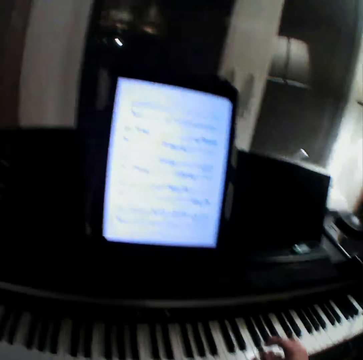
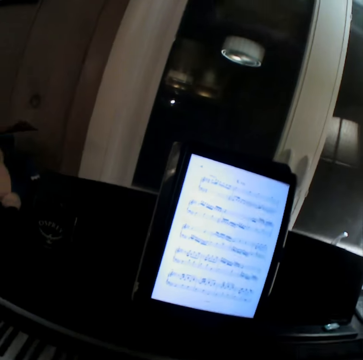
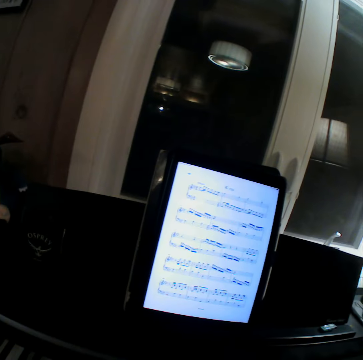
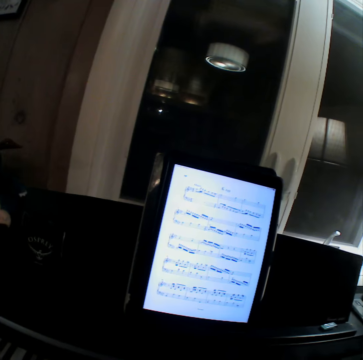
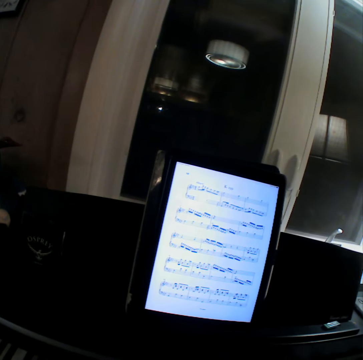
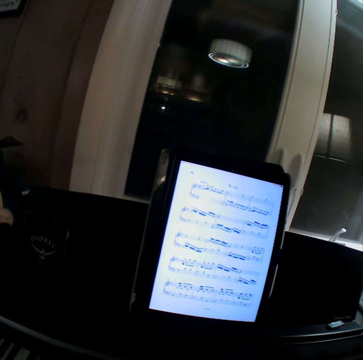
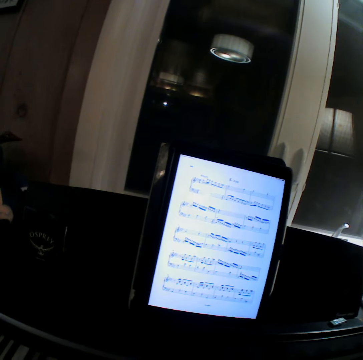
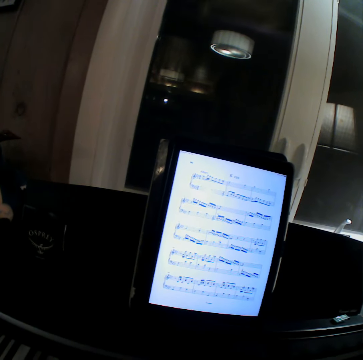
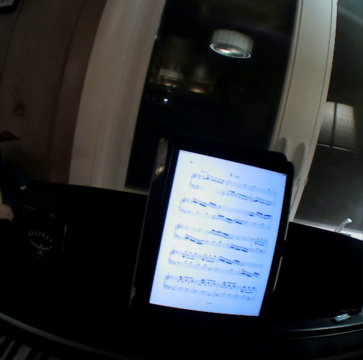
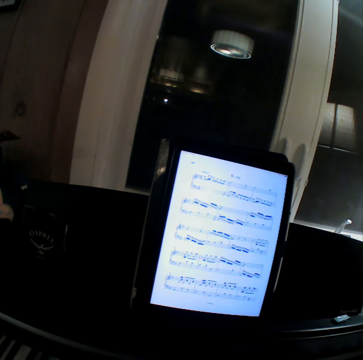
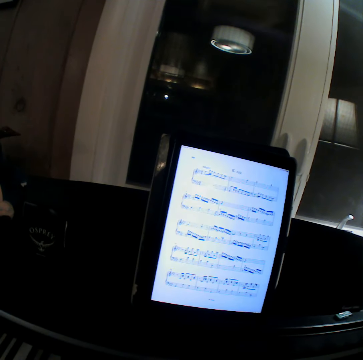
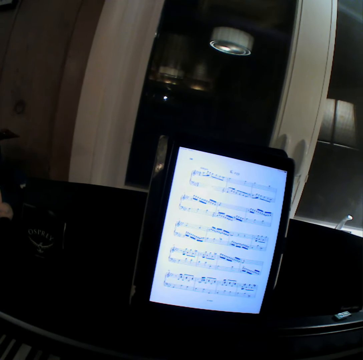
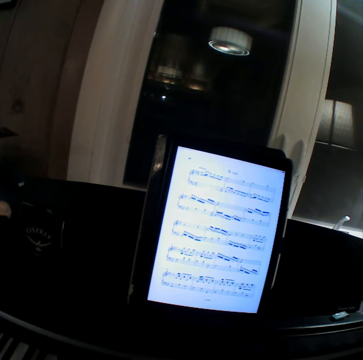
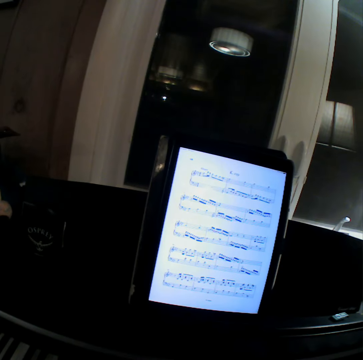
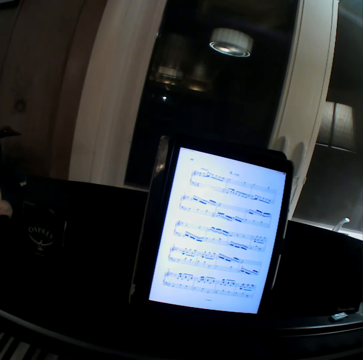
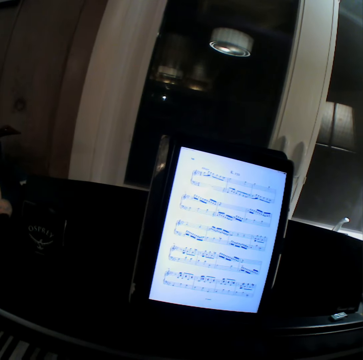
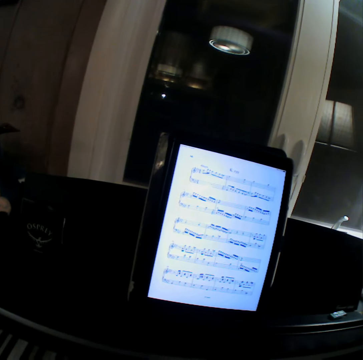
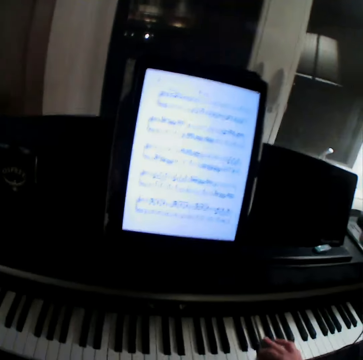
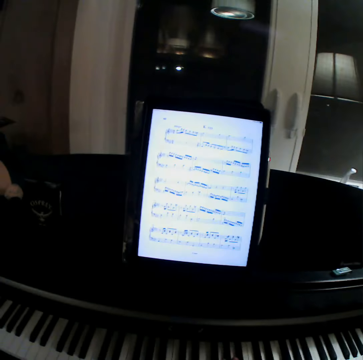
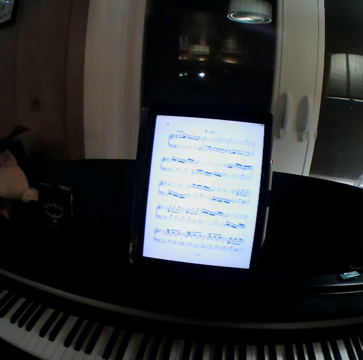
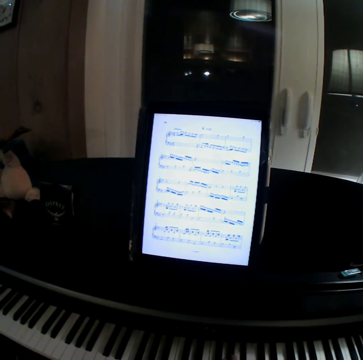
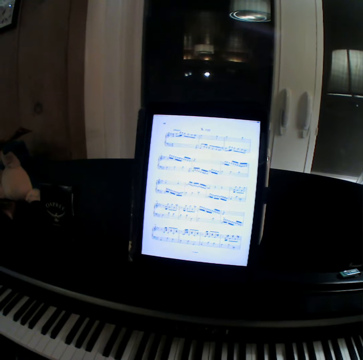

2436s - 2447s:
The camera wearer plays a guitar. They play the piano.

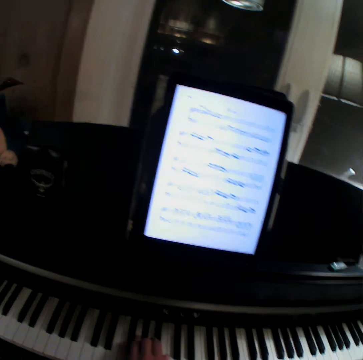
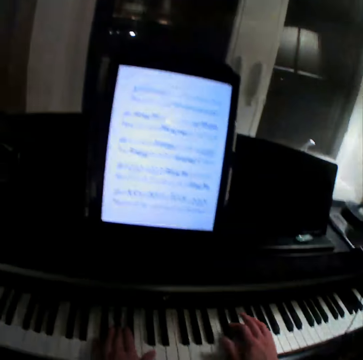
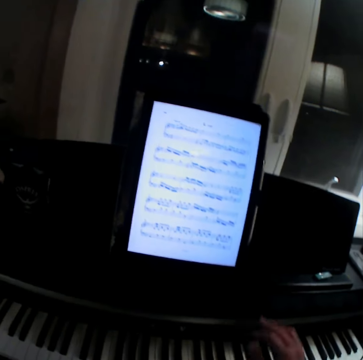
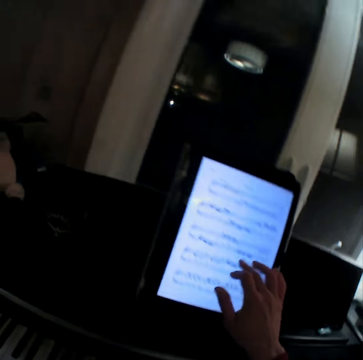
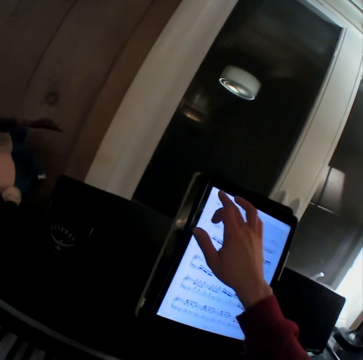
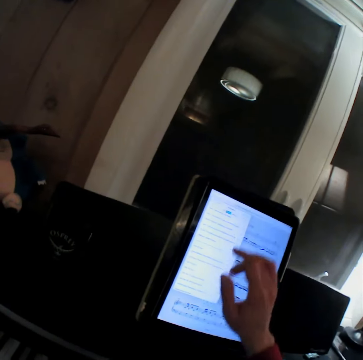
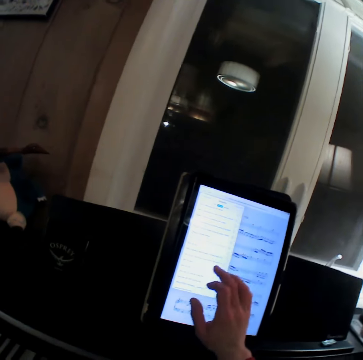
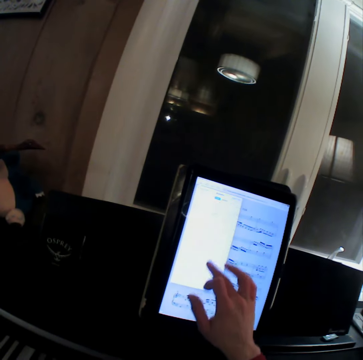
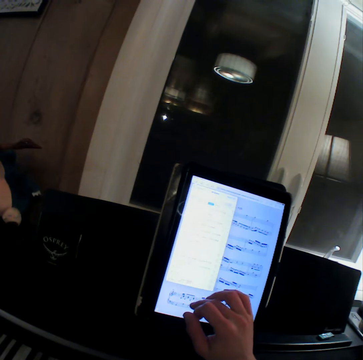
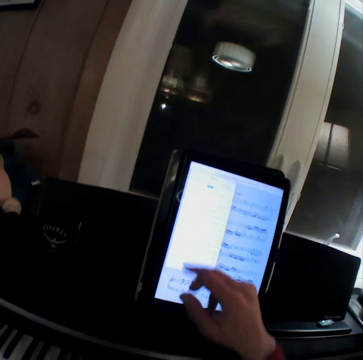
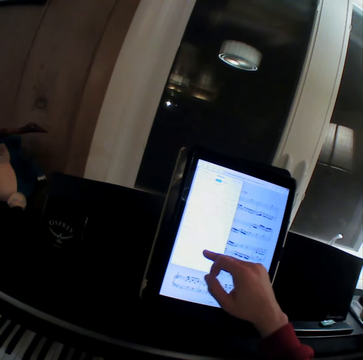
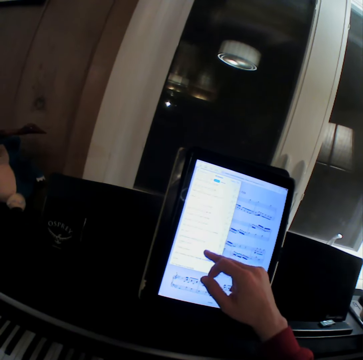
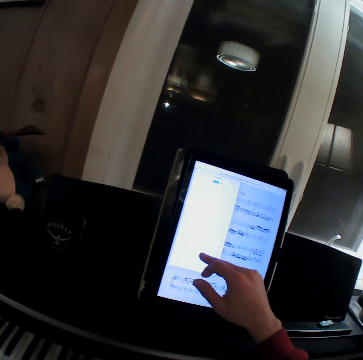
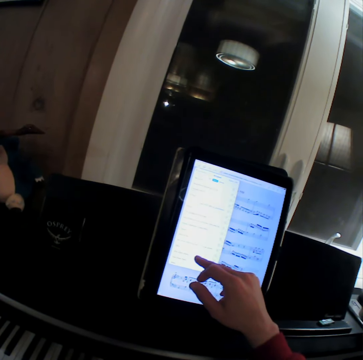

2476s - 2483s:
The camera wearer browses his tablet.

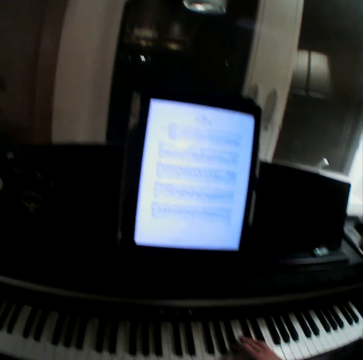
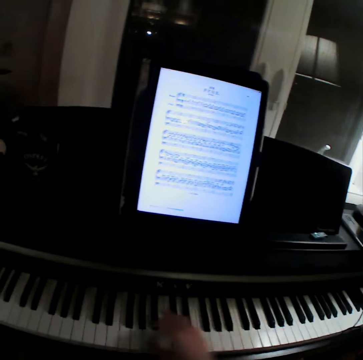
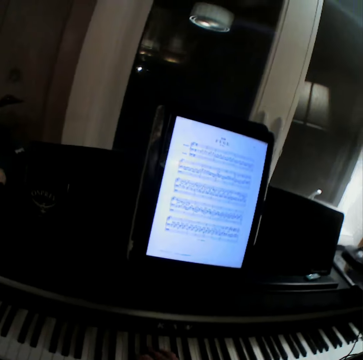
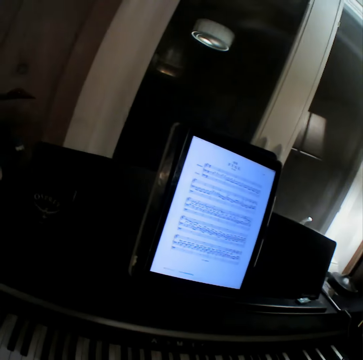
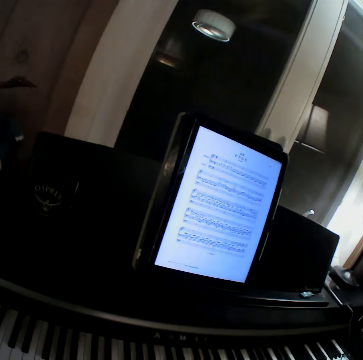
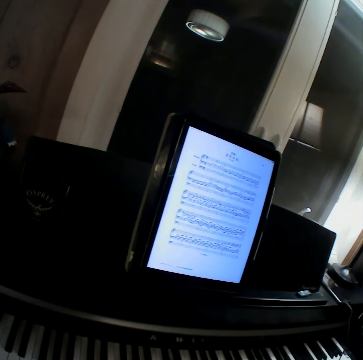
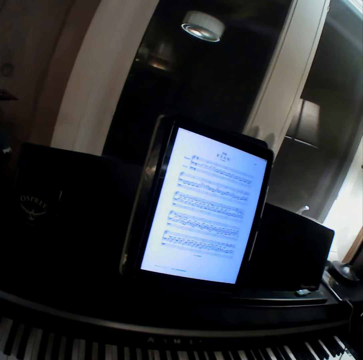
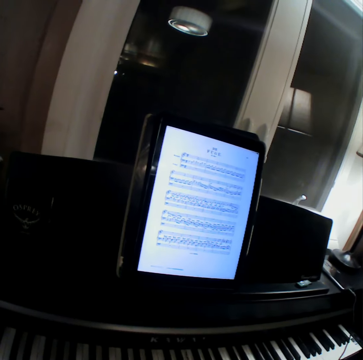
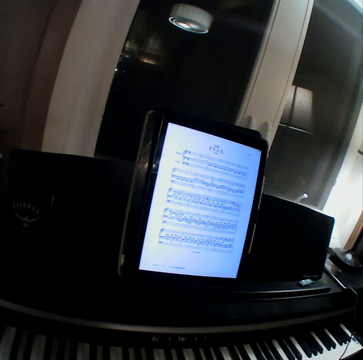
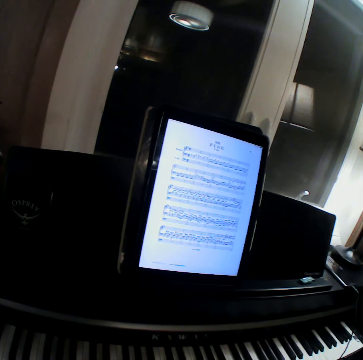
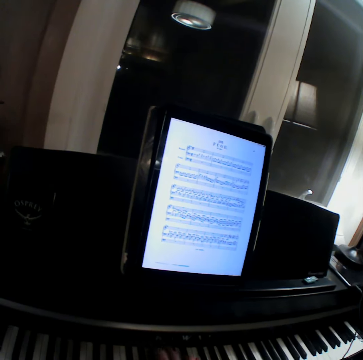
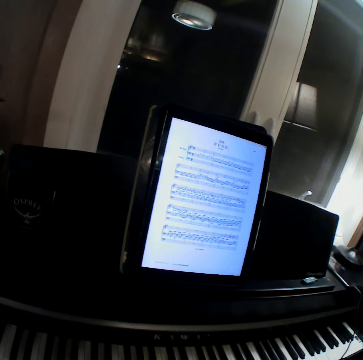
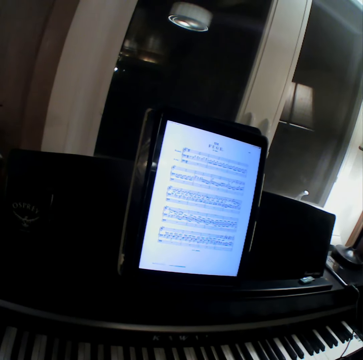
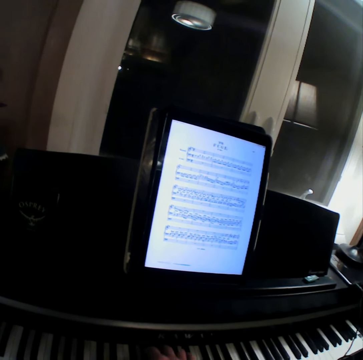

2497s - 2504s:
The camera wearer plays a guitar. They play the piano.

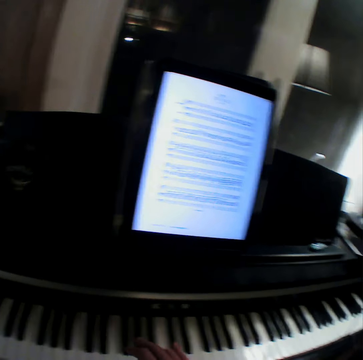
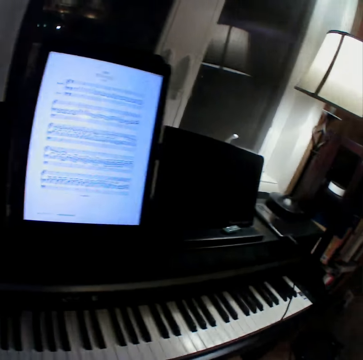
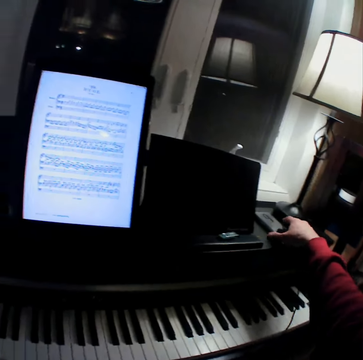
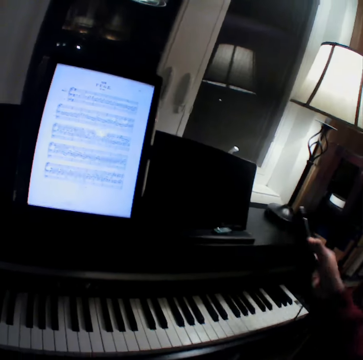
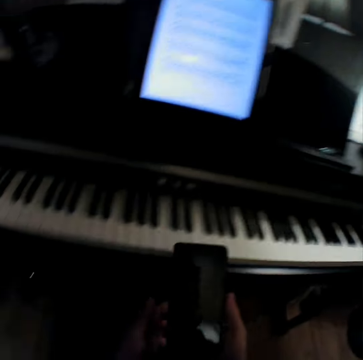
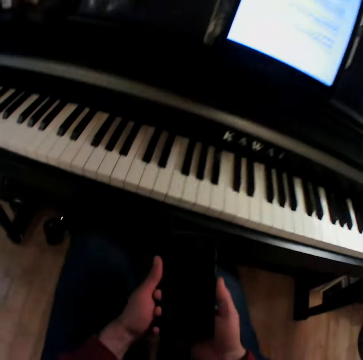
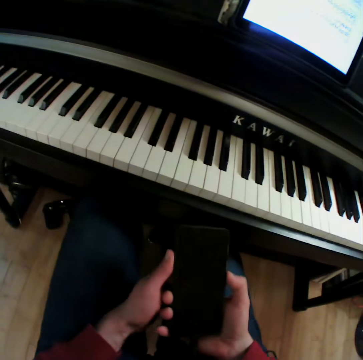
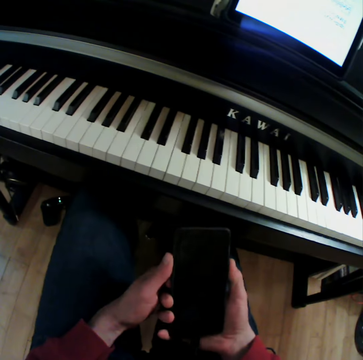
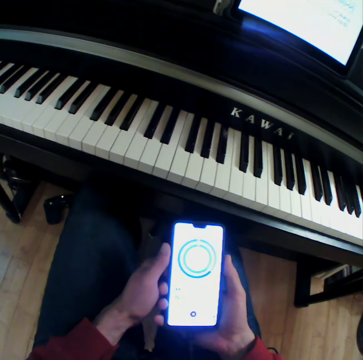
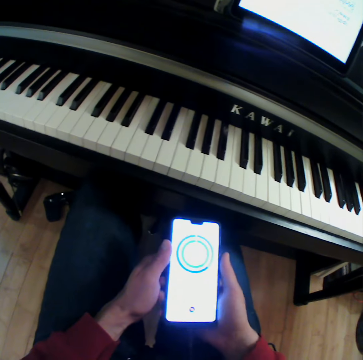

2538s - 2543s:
The camera wearer picks up his phone. They browse the phone.
